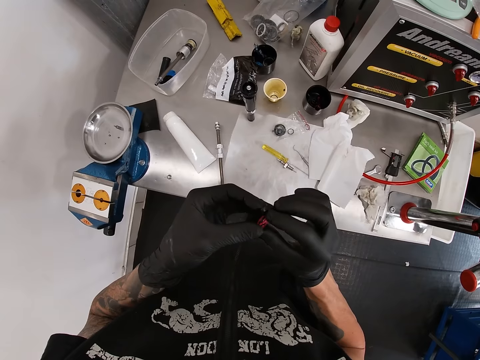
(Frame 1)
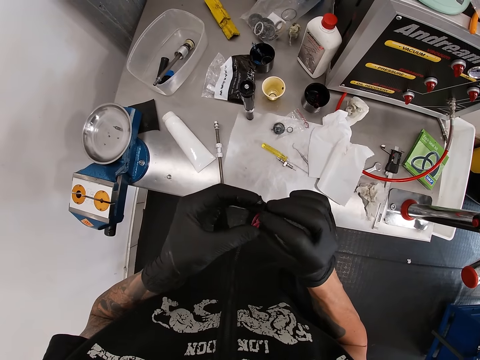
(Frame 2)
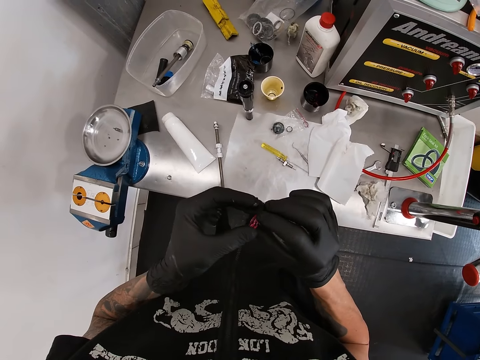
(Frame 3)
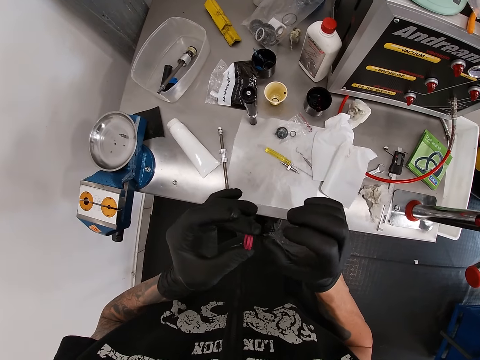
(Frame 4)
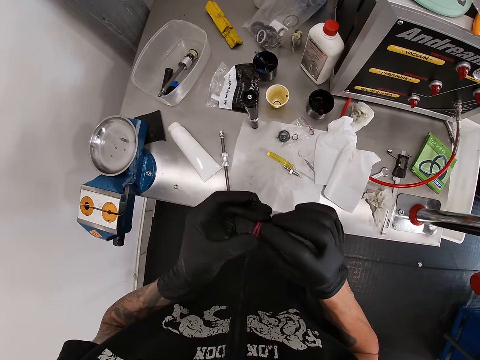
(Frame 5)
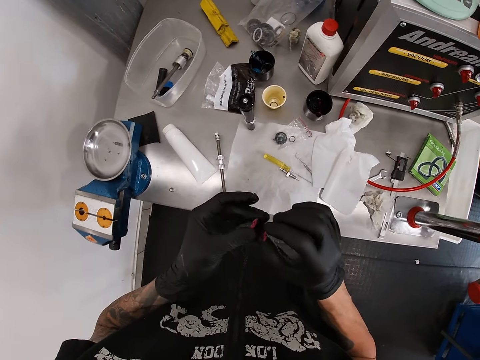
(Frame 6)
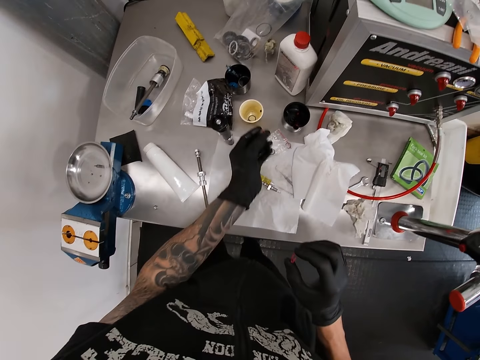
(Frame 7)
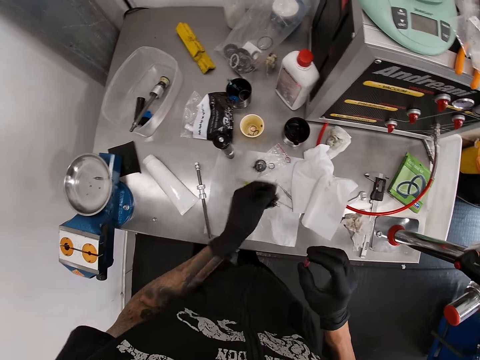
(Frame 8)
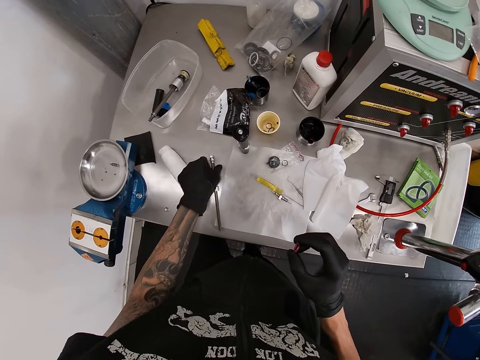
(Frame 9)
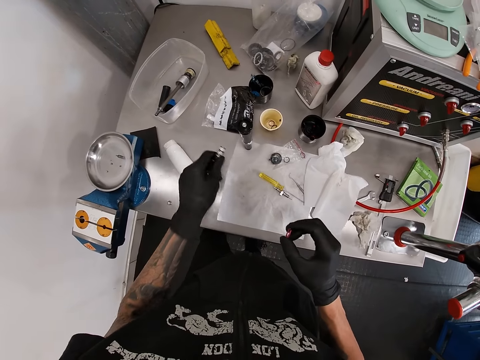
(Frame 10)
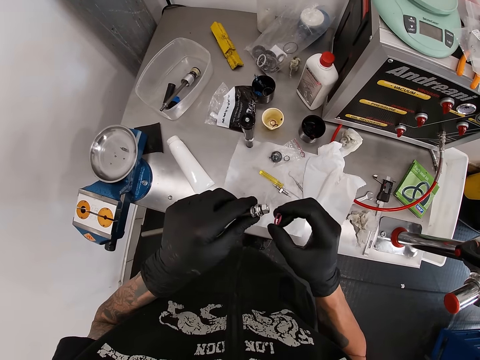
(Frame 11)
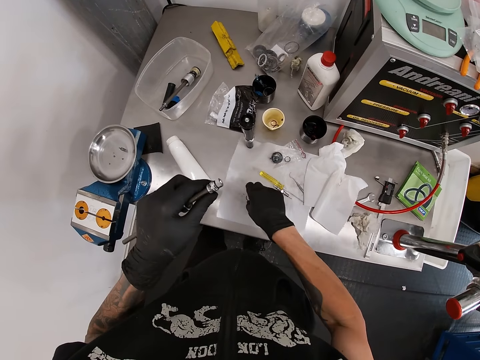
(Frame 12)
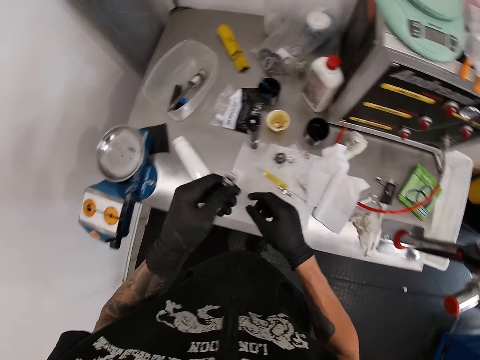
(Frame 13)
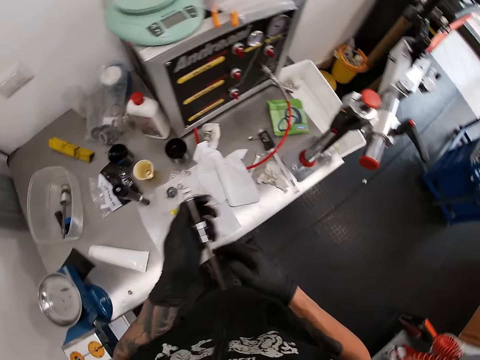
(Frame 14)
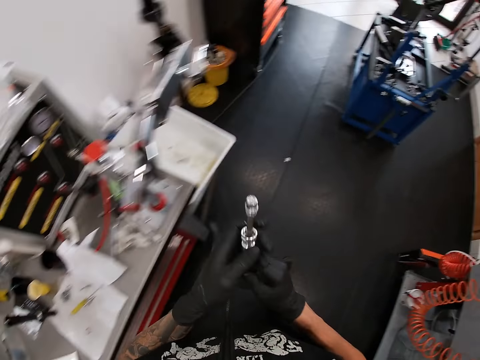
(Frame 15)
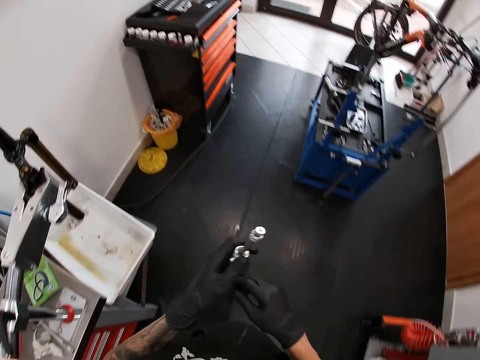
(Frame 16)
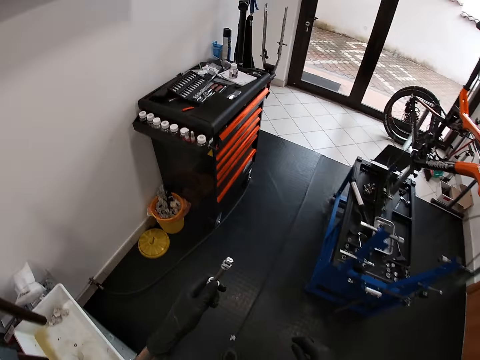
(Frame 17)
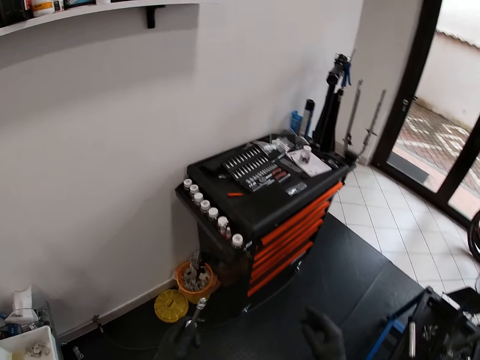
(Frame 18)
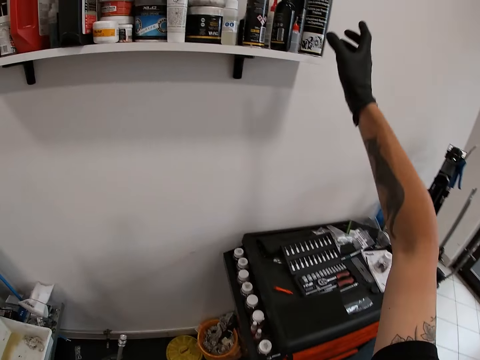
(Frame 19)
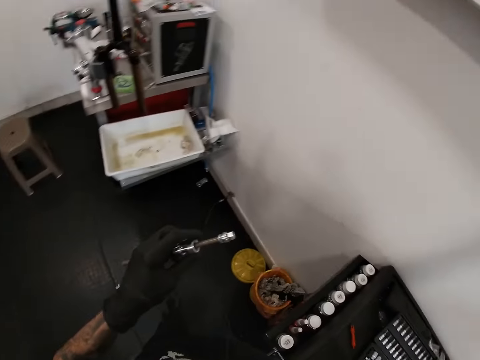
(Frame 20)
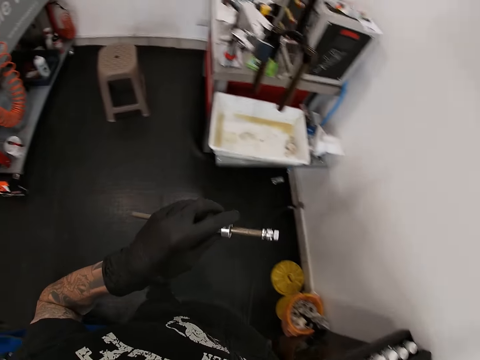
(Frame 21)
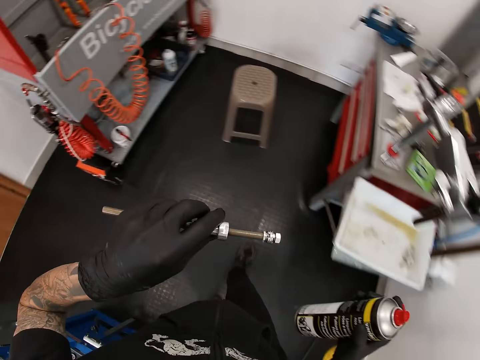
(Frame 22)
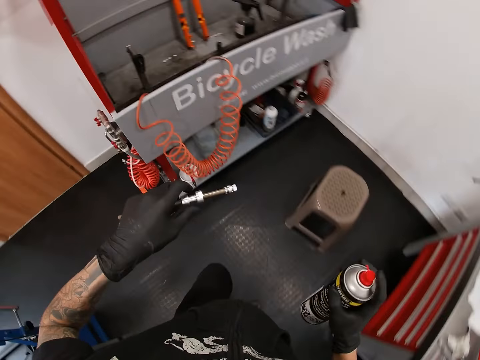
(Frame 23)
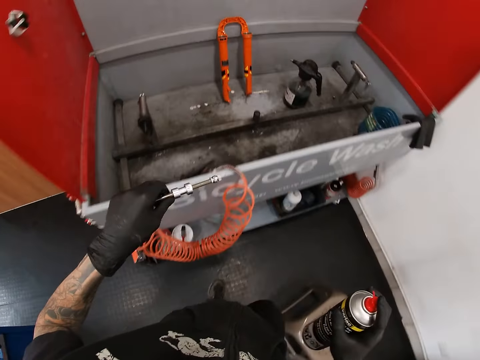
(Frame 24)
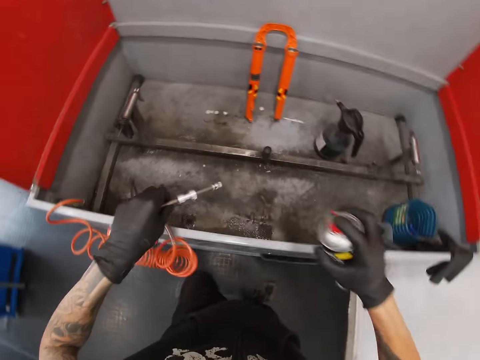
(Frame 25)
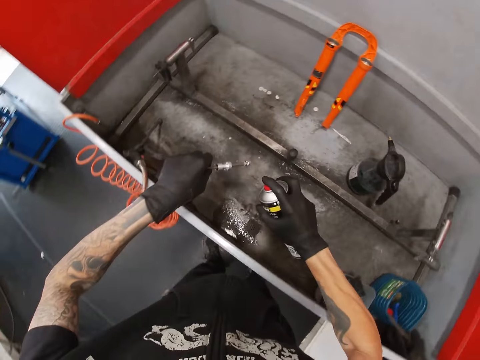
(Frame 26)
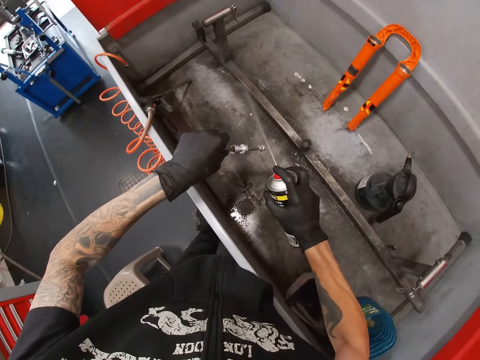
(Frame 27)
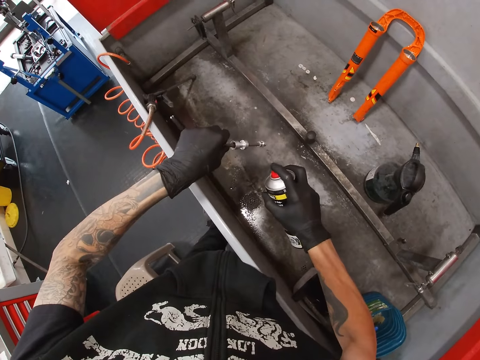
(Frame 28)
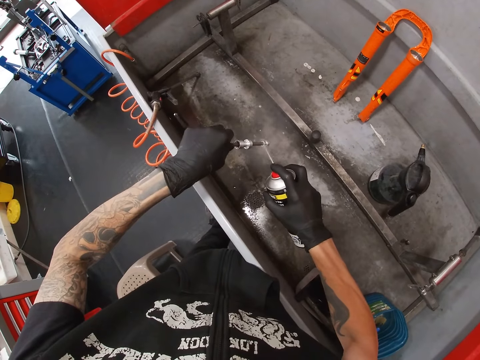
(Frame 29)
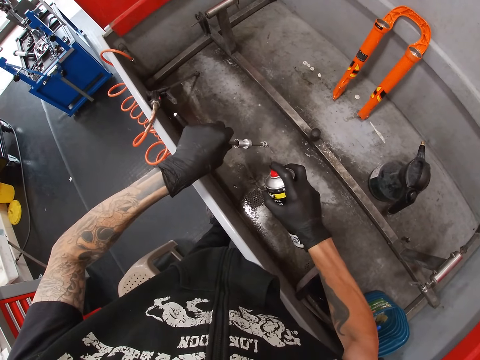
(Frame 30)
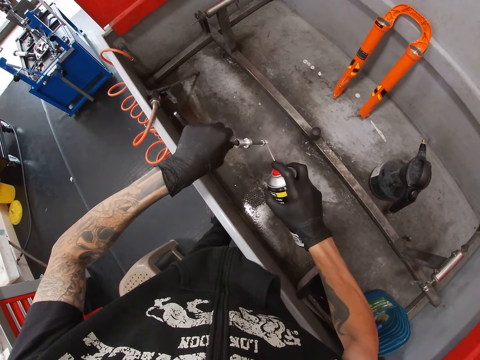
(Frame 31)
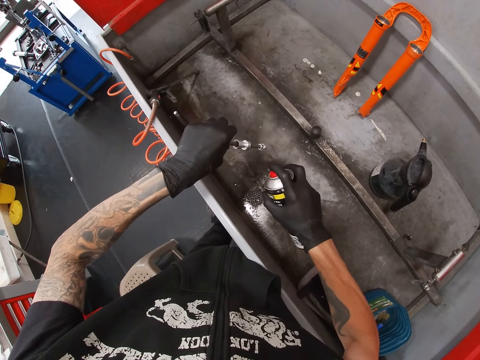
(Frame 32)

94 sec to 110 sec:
The camera wearer drops the washer in a container on the work bench with his left hand. He picks the shock bushing absorber from the work bench with his left hand. He drops the washer on the tissue paper on the work bench with his right hand. He walks in the store. He picks a bottle from a shelf with his right hand. He sprays the content of the bottle on the shock bushing absorber in a bicycle wash box with his right hand.

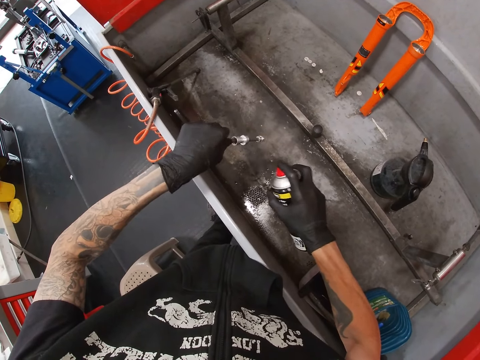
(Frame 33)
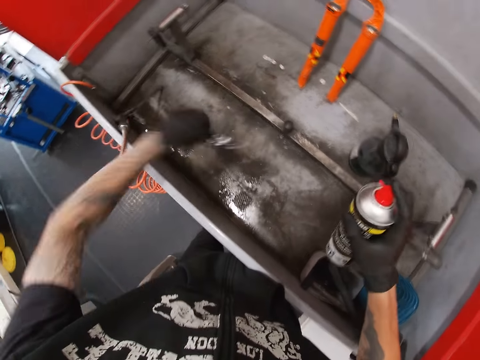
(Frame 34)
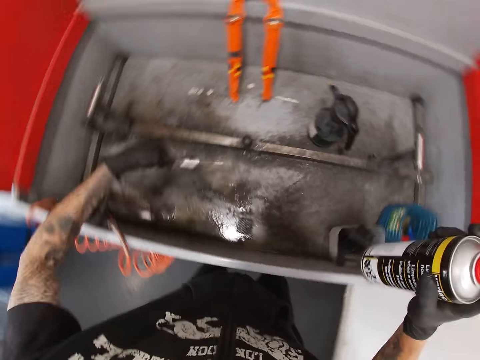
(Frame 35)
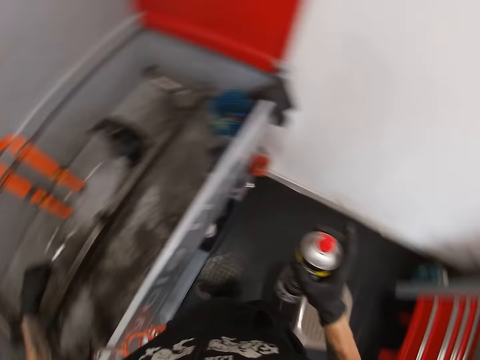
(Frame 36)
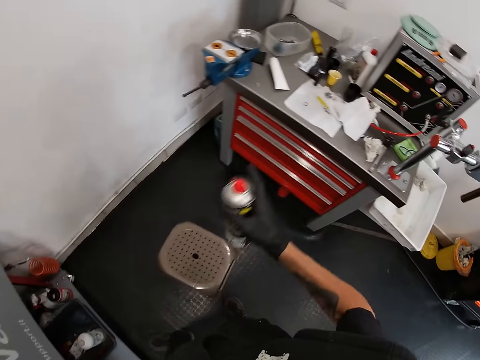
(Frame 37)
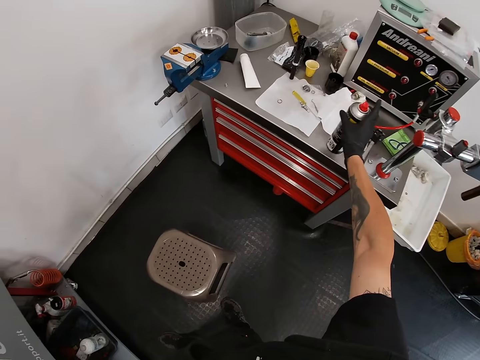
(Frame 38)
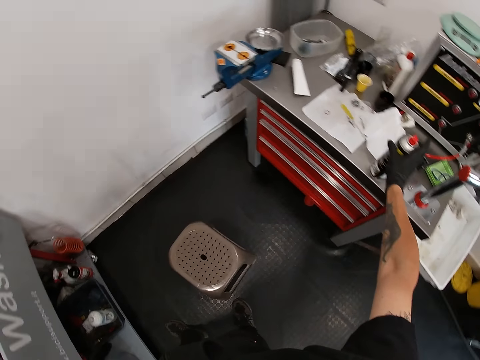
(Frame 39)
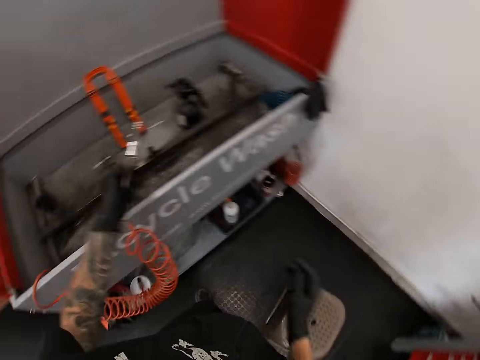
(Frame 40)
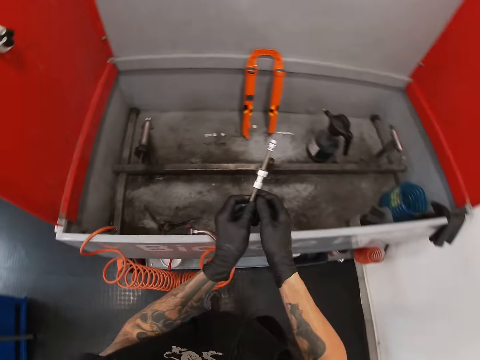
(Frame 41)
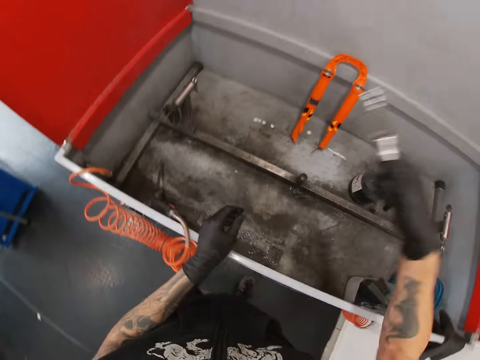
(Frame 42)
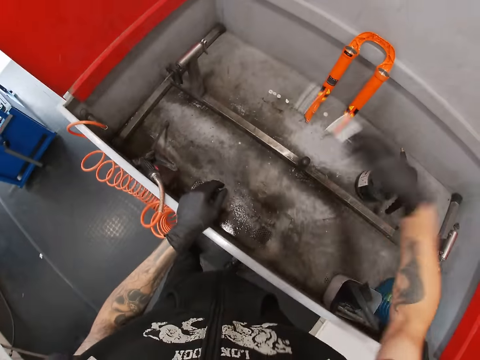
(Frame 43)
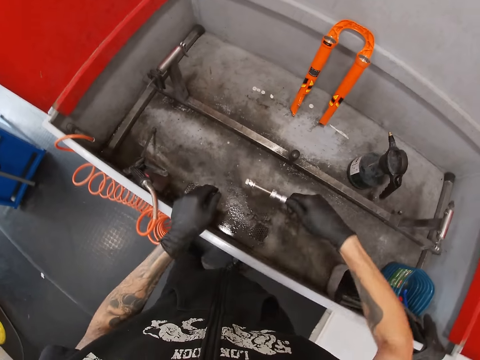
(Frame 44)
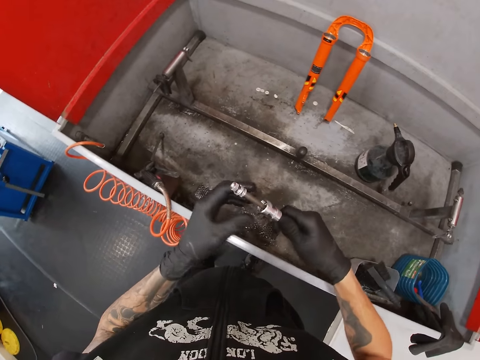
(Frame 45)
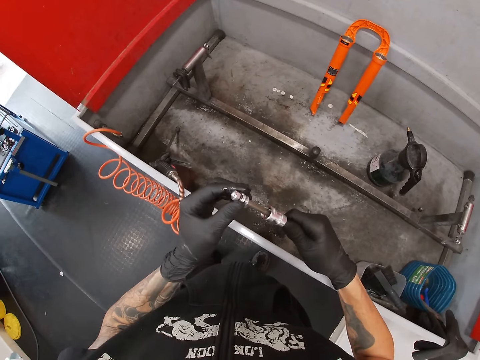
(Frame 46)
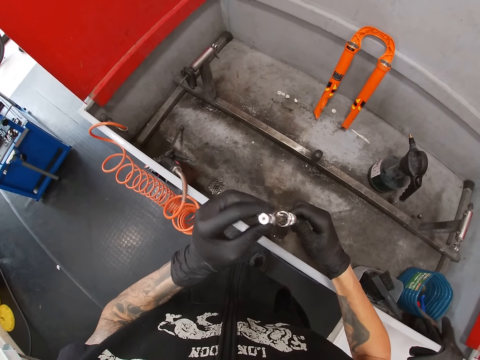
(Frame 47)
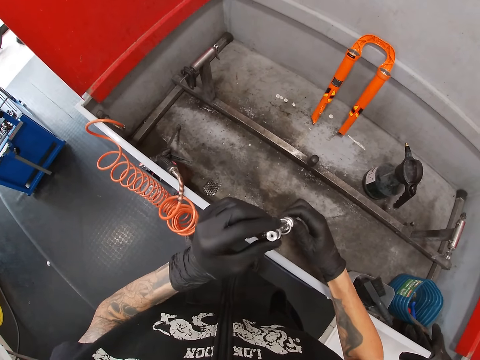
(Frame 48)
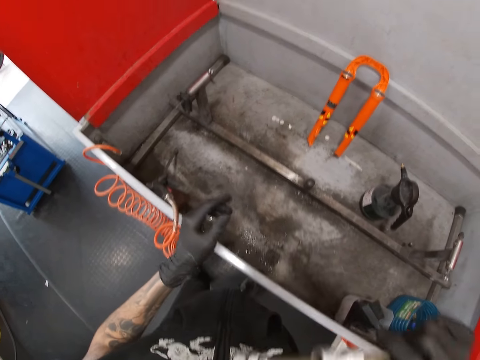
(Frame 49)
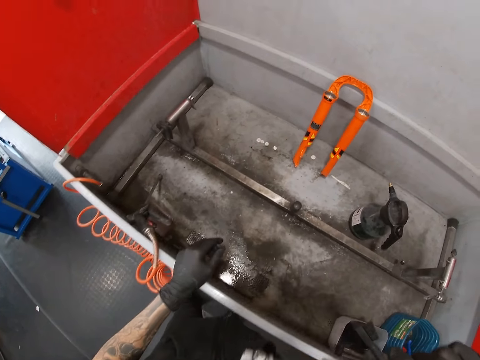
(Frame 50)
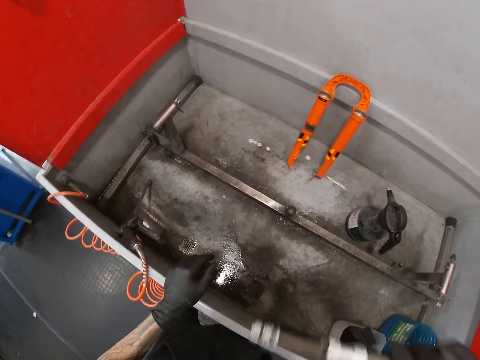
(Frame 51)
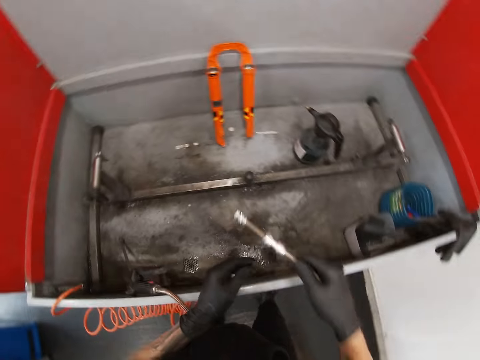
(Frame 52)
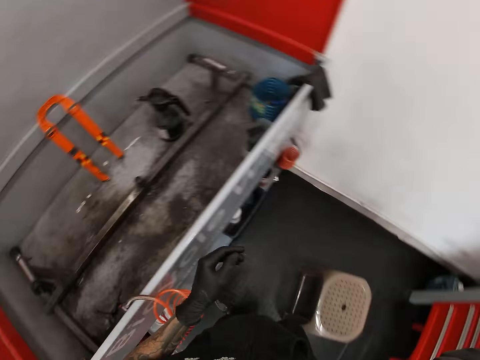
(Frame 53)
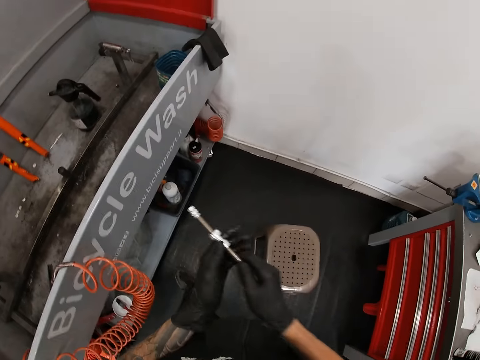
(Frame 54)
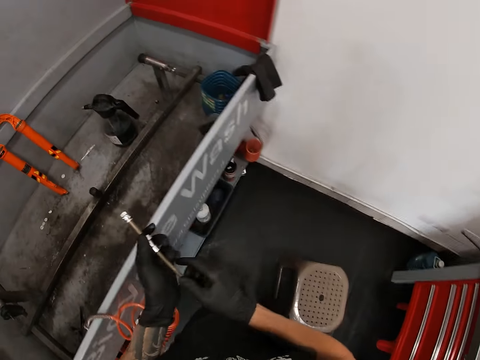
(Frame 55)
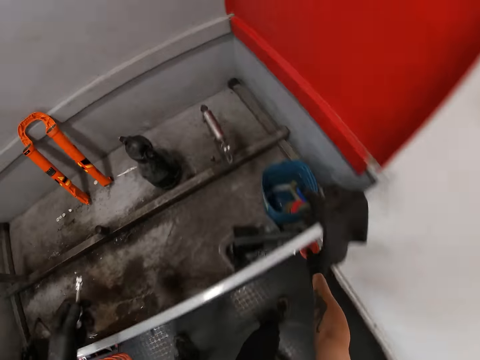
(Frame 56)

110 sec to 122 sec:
The camera wearer shakes the shock bushing absorber or metal rod in the bicycle wash box with his left hand. He drops the bottle on the work bench with his right hand. He switches the shock bushing absorber to the left hand. He shakes the shock bushing absorber in the bicycle wash box with his right hand. He inspects the shock bushing absorber with both hands. He rotates the metal rod. He switches the shock bushing absorber to his left hand.
